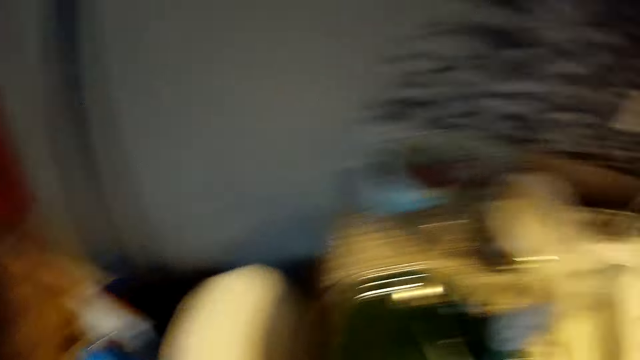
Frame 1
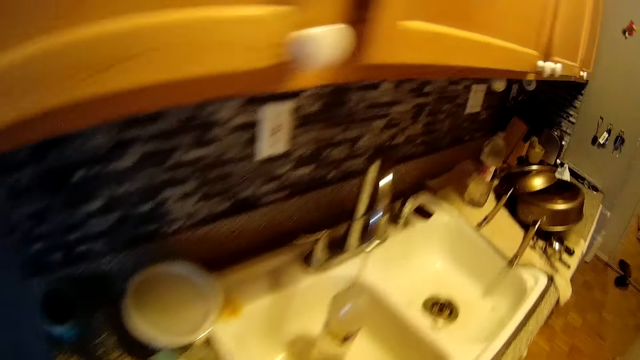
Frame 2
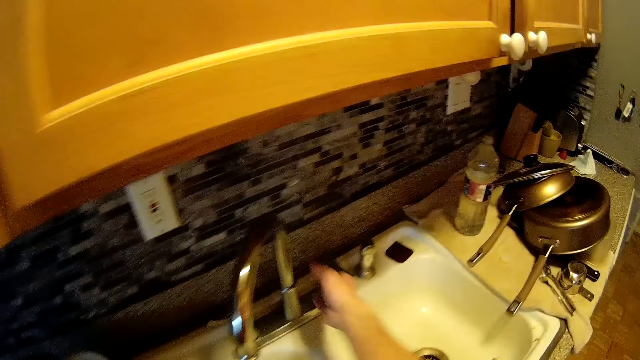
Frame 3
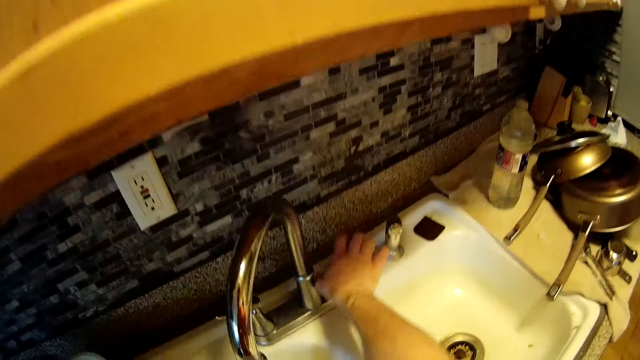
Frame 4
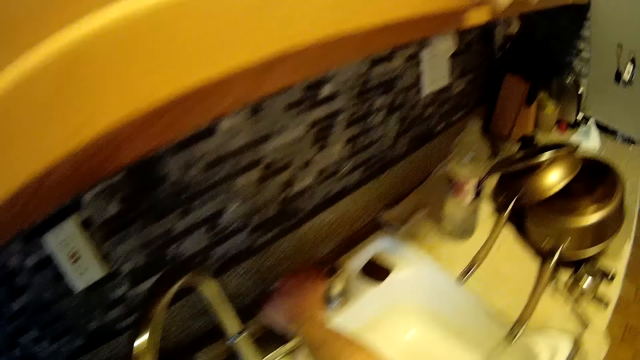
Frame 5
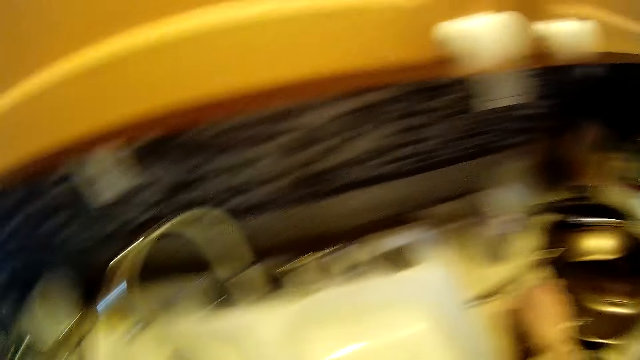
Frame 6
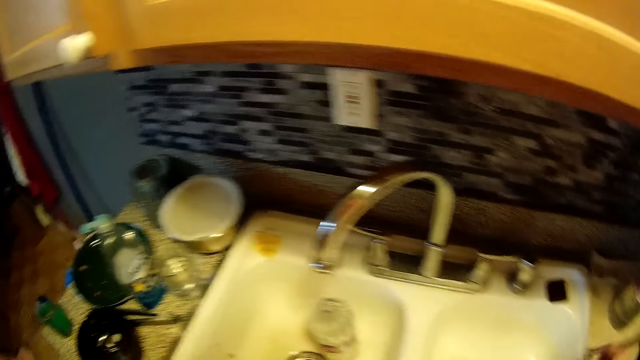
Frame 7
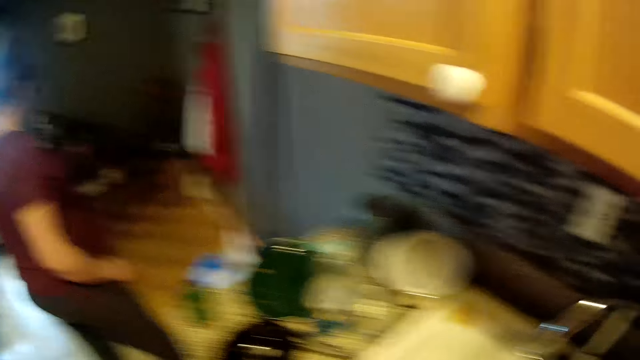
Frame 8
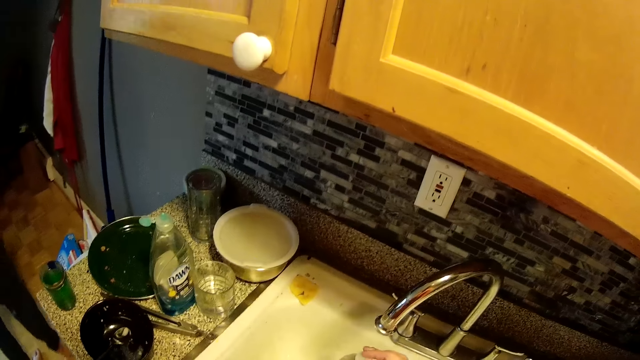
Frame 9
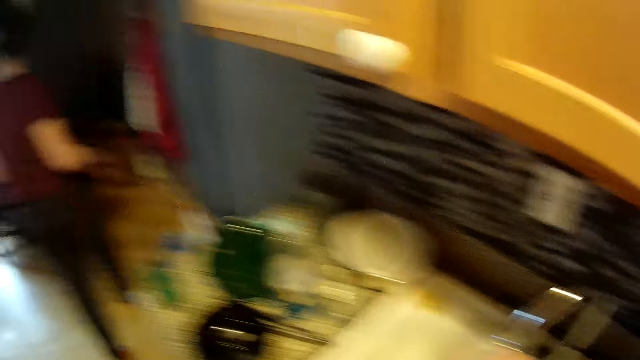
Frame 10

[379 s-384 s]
The camera wearer throws a rope in a trash bin. He turns off the tap with his right hand. He picks up a bottle lid on the slab with his right hand. He covers the plastic bottle with the bottle lid in his right hand.
